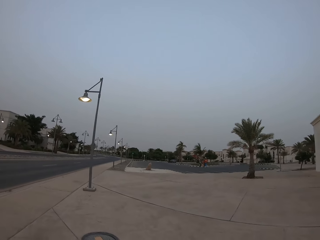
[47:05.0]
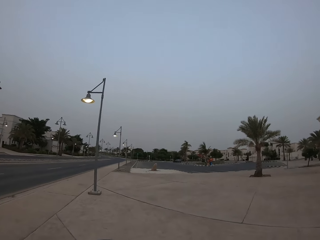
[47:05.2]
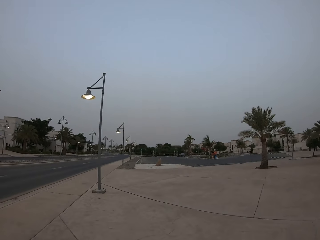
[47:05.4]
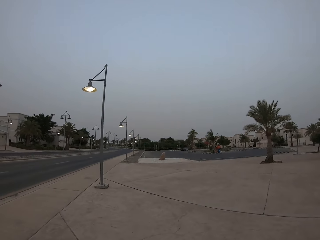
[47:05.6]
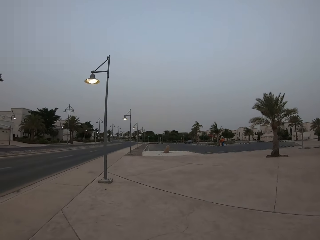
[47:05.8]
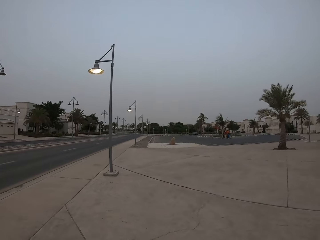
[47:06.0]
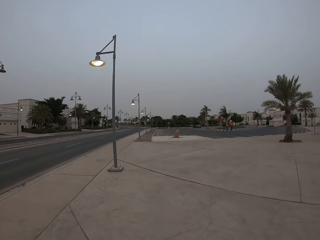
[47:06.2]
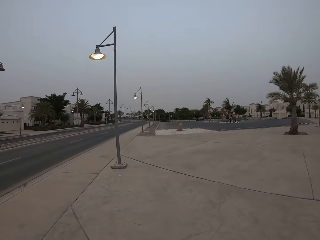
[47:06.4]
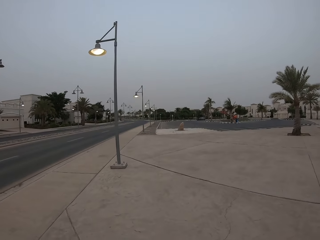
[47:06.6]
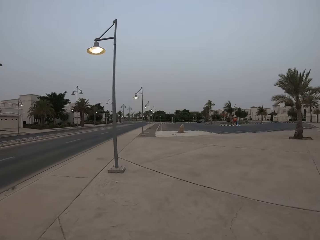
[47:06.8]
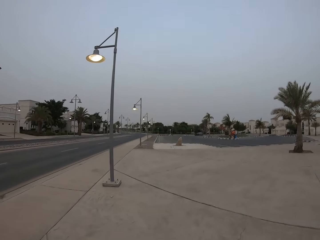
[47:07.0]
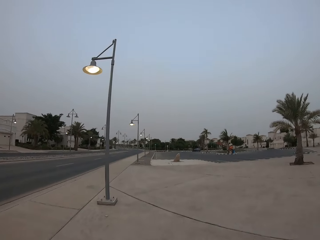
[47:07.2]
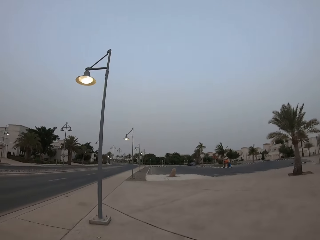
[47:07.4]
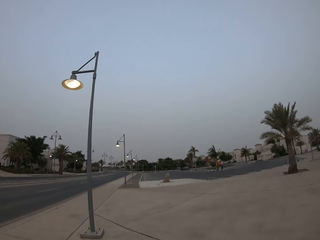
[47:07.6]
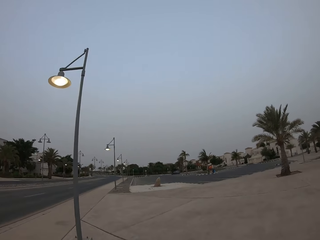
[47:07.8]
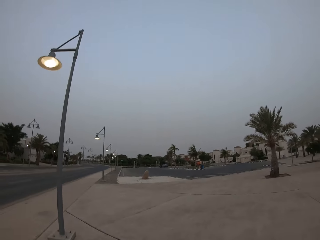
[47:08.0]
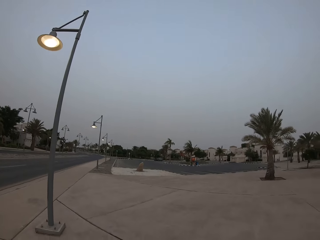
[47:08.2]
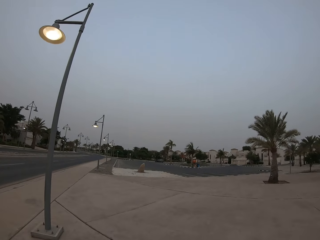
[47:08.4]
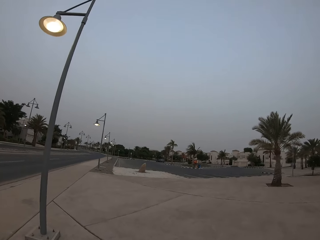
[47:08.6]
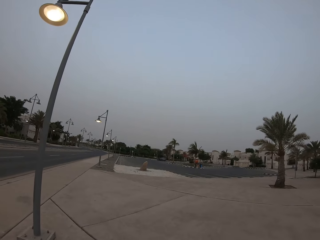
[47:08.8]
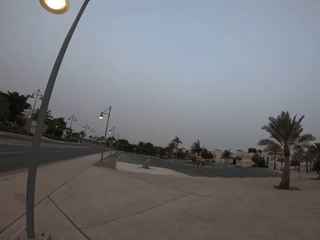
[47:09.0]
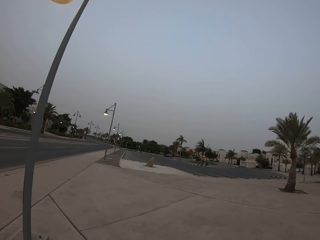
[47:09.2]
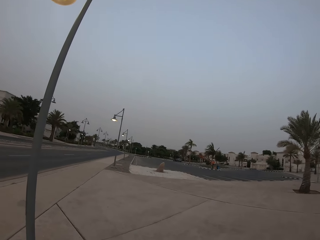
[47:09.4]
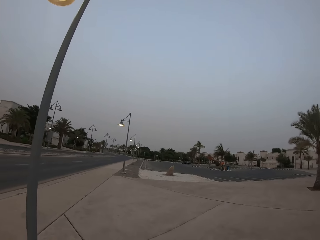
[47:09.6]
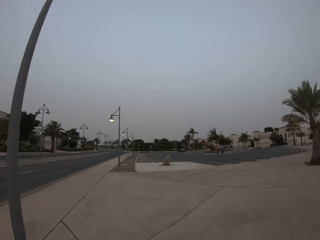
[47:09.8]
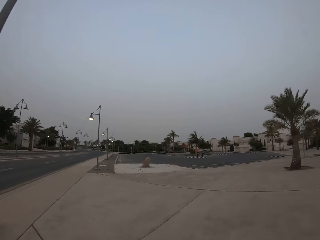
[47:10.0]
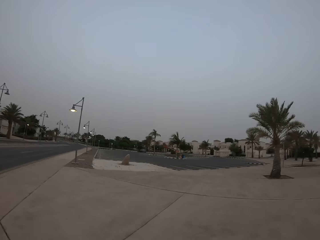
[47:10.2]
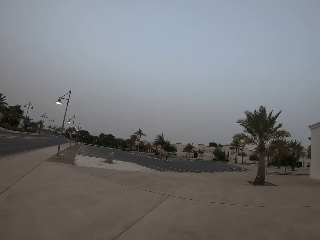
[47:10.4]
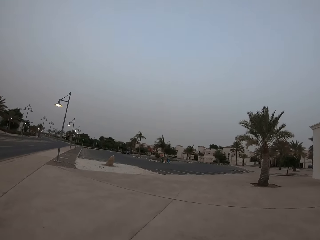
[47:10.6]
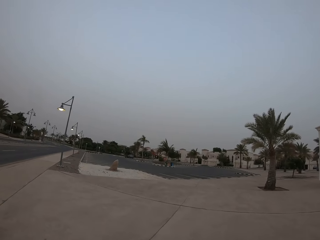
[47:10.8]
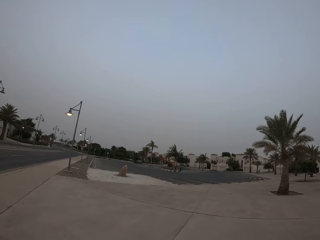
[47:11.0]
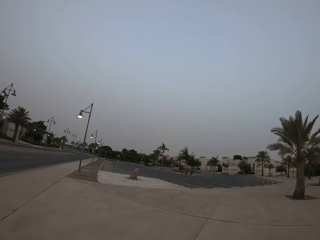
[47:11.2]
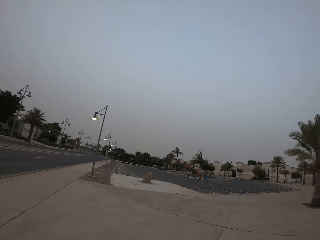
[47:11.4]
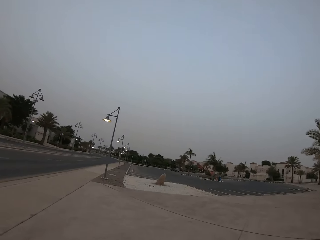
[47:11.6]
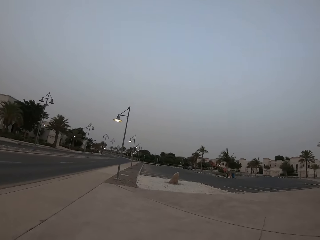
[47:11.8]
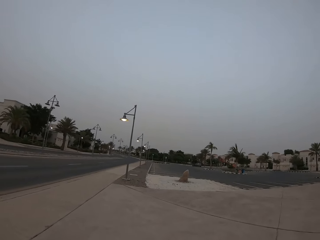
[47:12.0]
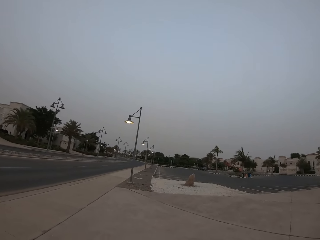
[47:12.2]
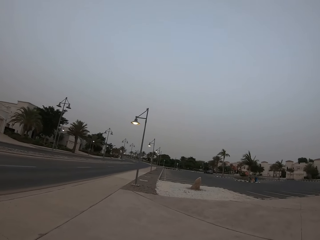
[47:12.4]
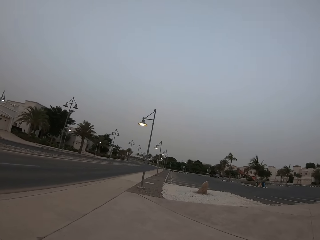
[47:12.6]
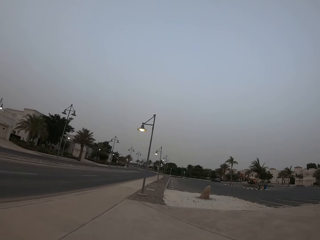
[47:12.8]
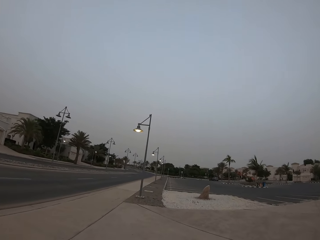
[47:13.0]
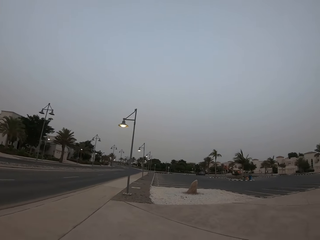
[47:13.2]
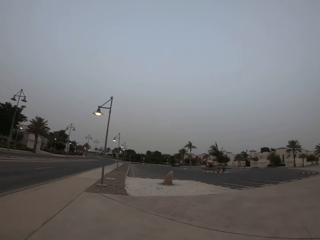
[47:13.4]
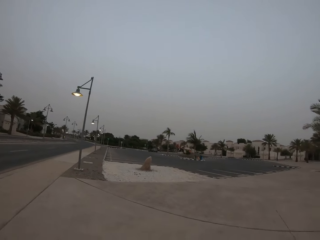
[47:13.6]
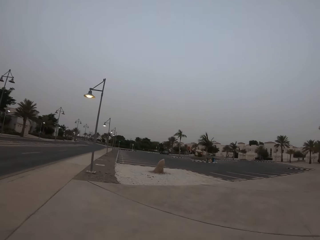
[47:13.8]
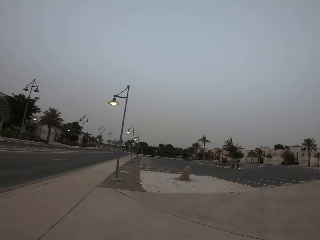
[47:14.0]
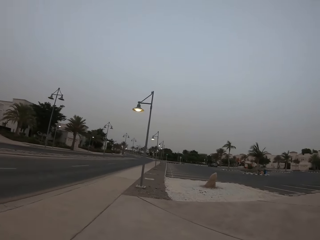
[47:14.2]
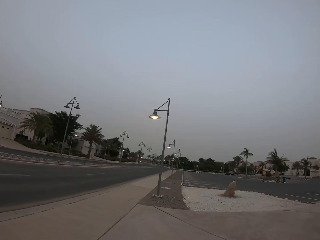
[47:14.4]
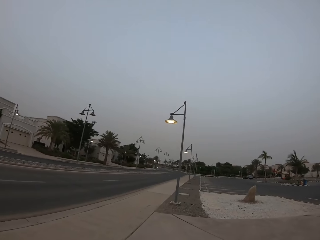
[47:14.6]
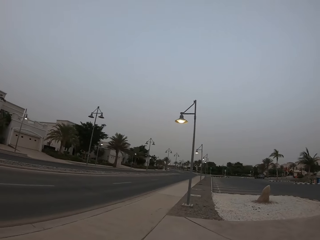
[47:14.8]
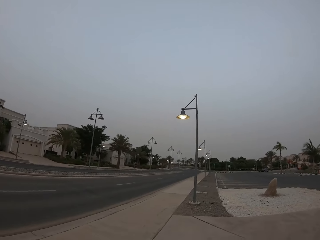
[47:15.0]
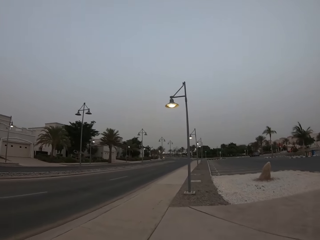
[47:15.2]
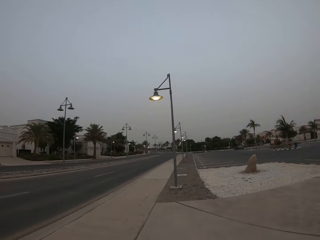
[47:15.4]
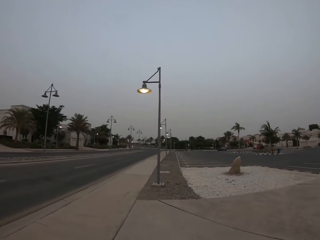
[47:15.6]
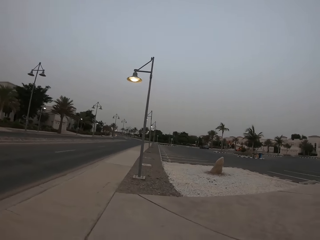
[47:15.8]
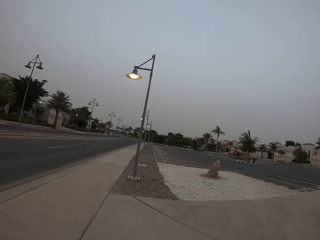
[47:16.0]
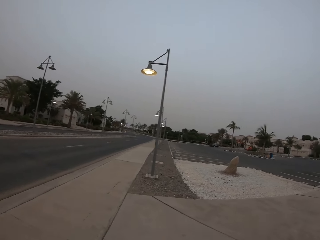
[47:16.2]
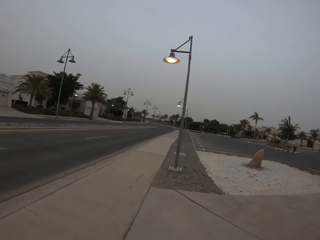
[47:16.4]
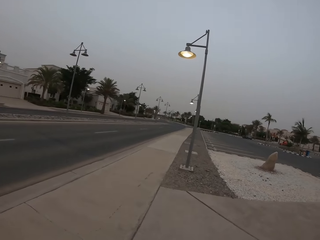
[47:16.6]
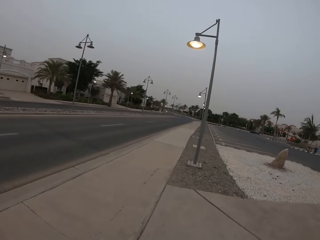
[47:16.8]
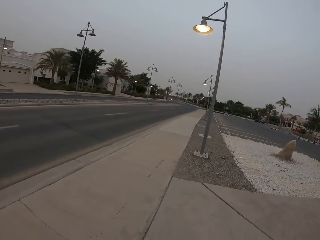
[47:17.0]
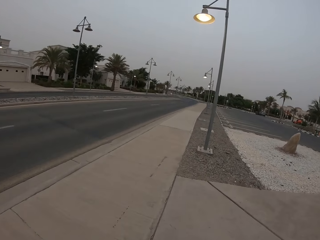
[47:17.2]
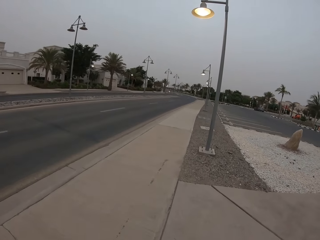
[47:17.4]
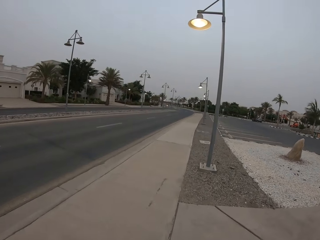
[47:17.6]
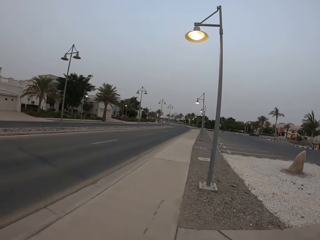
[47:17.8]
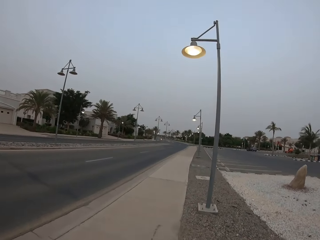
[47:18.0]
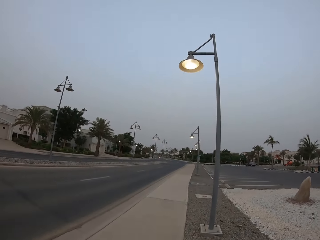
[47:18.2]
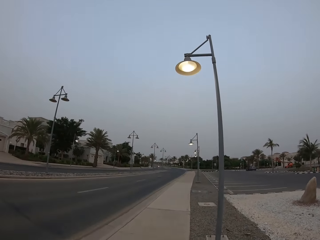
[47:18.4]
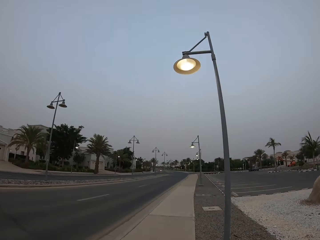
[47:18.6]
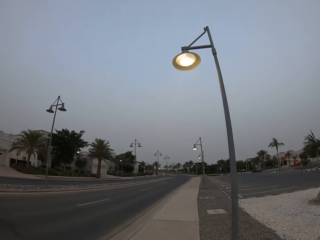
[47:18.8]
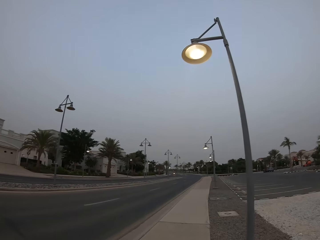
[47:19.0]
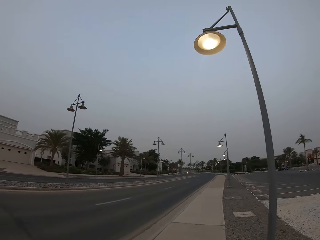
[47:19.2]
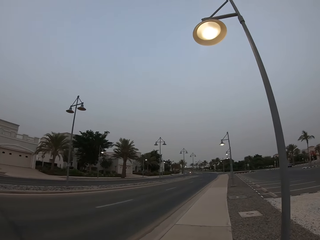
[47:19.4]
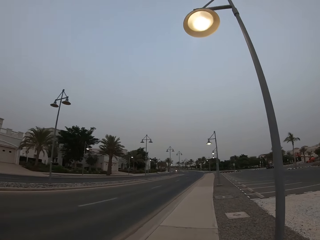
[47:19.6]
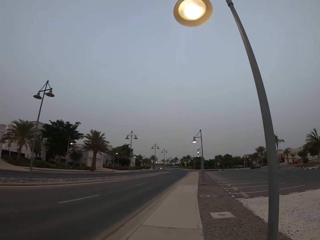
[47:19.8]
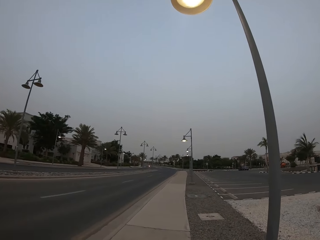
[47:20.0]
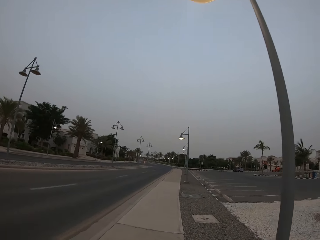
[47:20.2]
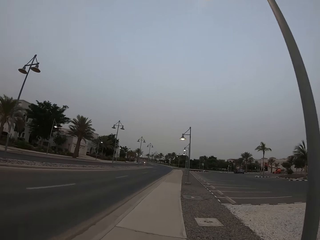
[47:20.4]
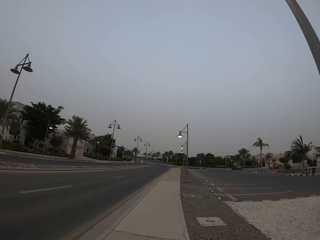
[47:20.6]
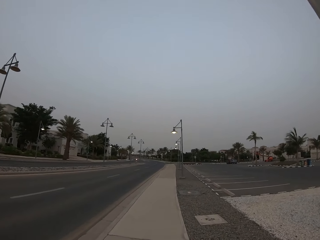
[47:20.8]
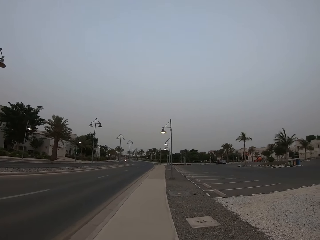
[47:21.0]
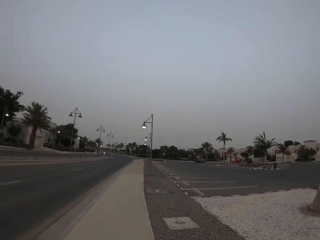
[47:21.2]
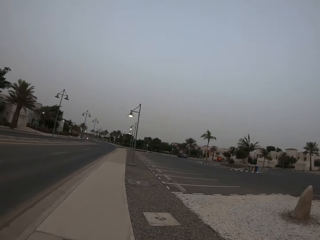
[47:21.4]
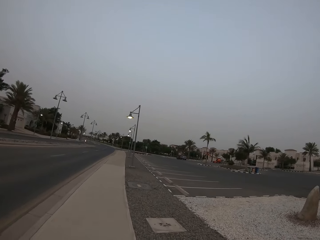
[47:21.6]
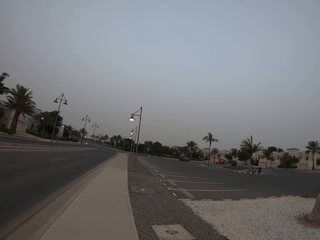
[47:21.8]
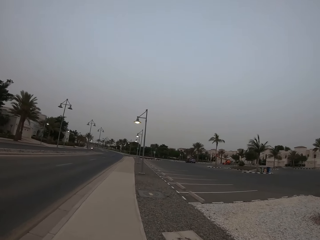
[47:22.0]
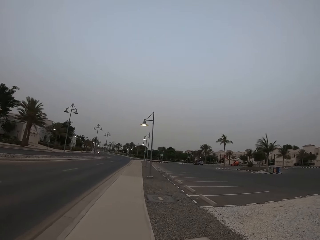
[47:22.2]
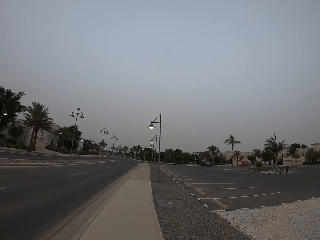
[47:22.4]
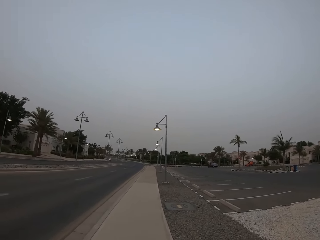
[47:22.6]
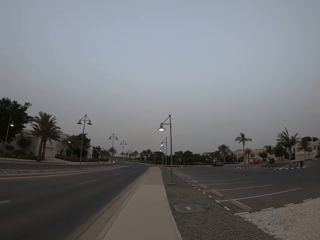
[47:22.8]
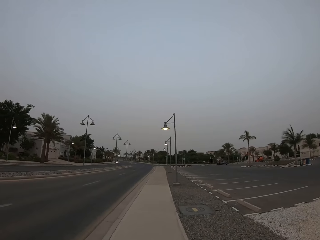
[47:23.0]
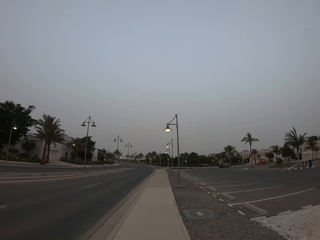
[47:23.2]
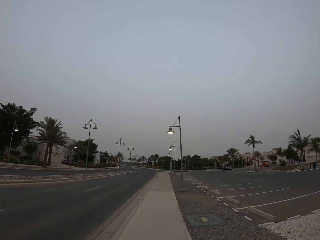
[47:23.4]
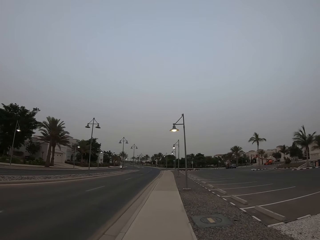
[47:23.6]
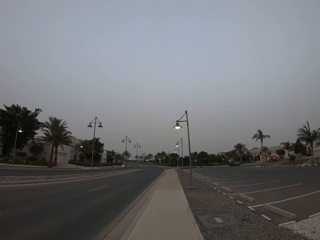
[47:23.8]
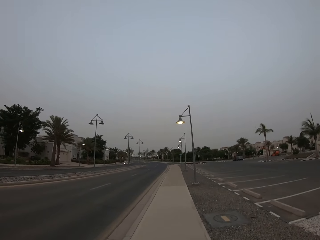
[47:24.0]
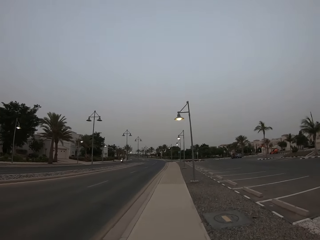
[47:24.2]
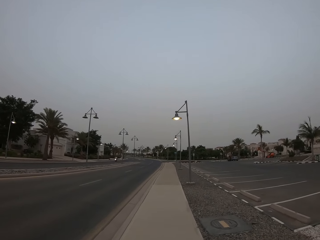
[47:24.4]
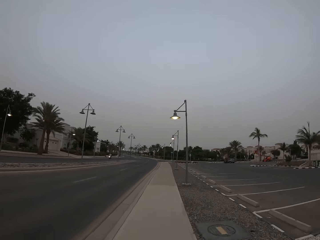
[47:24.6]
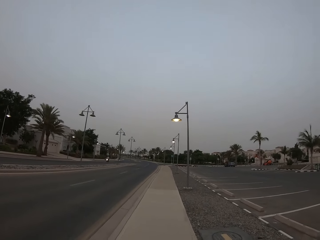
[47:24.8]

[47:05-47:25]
The camera wearer looks around. They walk around.

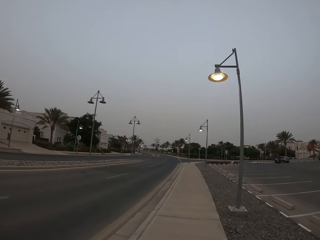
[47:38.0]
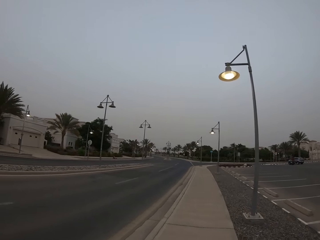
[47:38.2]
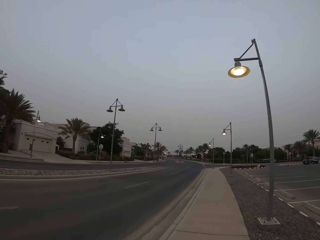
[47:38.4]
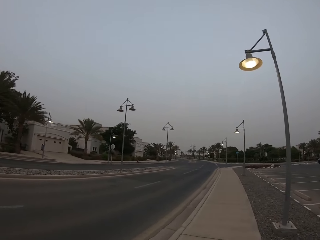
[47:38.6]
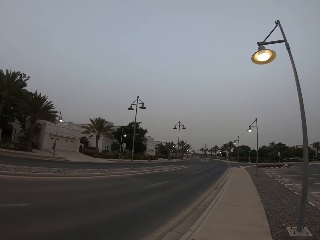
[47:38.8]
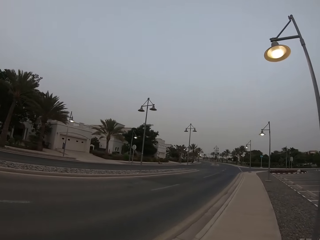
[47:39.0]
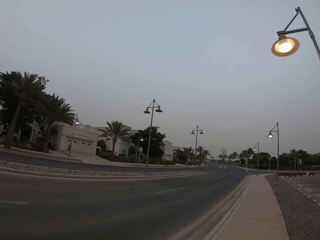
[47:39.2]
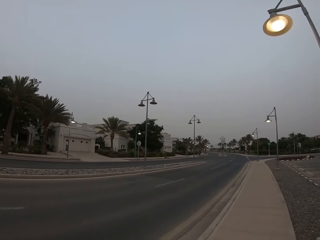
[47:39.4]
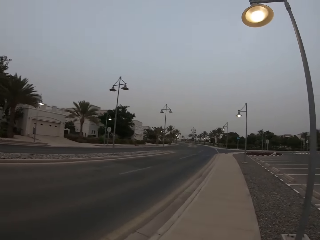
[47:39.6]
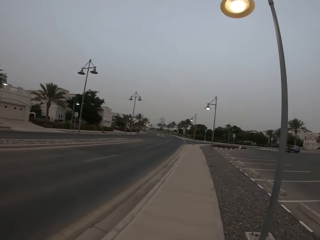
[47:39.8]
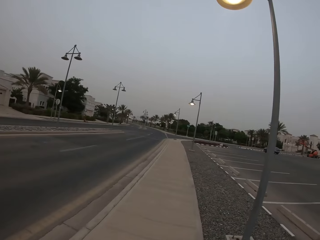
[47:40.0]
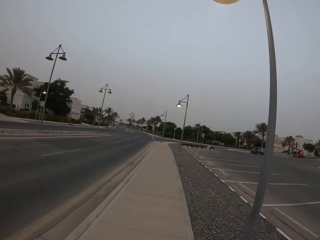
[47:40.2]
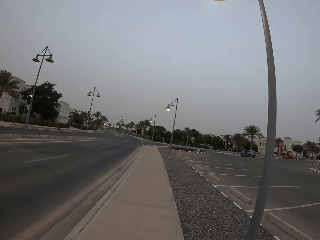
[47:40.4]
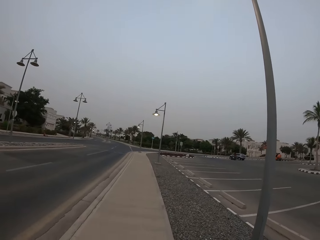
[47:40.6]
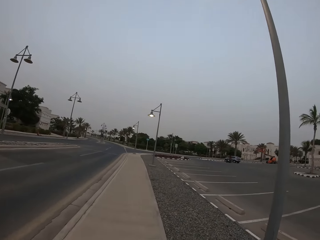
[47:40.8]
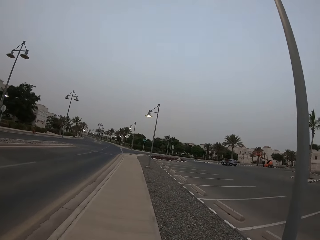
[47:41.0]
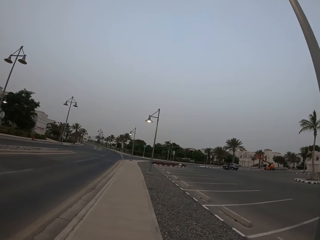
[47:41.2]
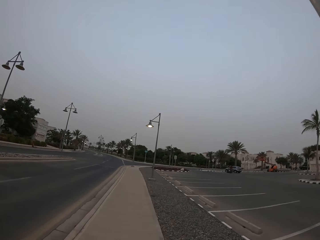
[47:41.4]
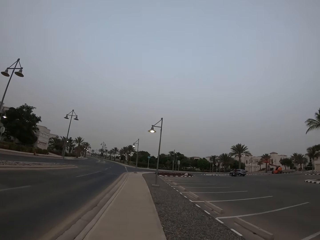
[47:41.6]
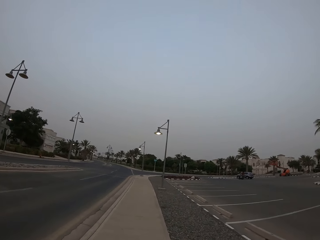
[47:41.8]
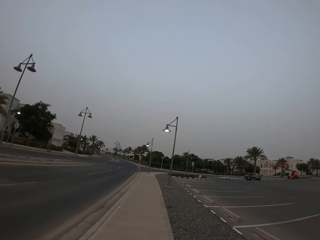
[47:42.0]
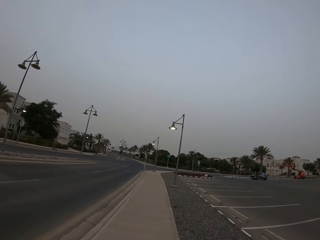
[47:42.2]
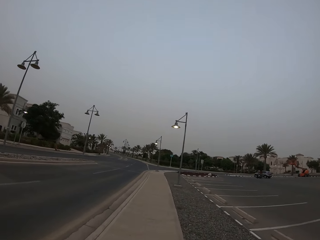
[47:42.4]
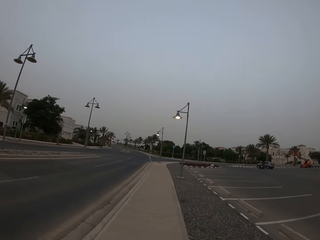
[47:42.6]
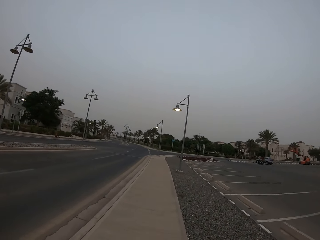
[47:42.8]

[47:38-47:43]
The camera wearer looks around. They walk around.
